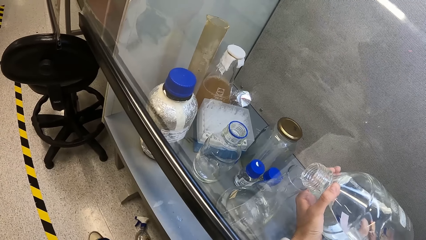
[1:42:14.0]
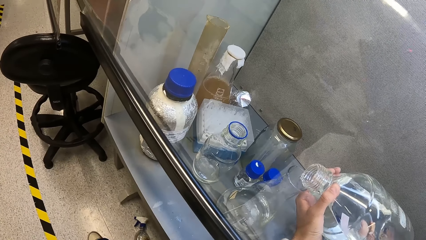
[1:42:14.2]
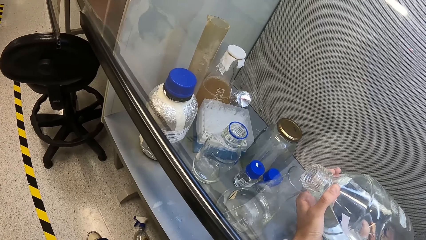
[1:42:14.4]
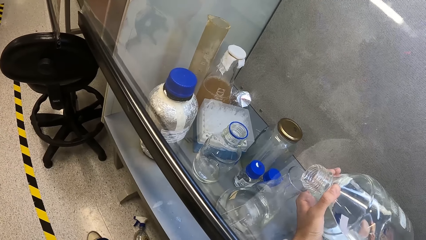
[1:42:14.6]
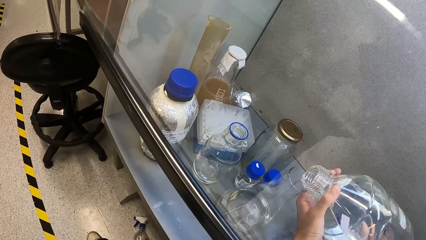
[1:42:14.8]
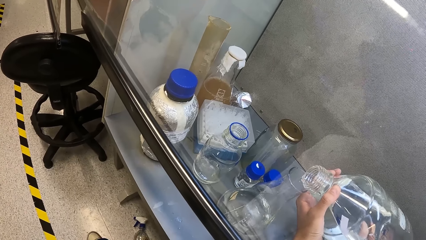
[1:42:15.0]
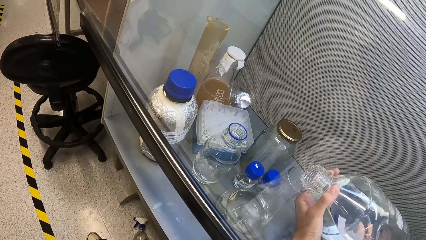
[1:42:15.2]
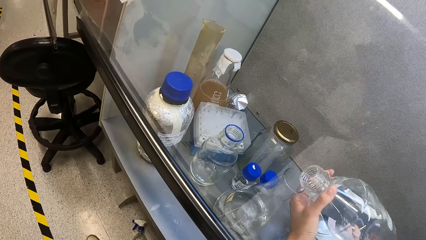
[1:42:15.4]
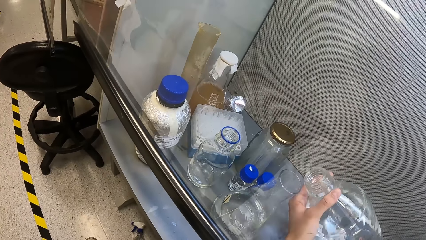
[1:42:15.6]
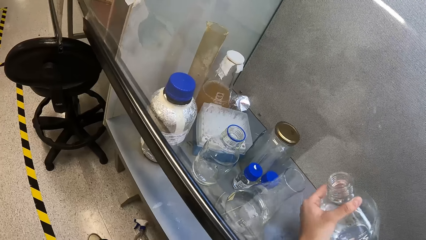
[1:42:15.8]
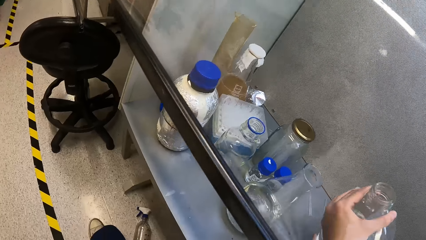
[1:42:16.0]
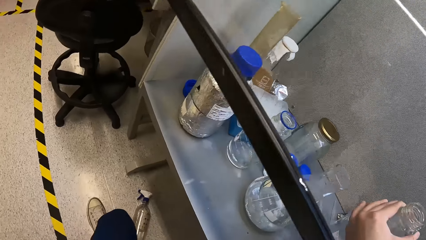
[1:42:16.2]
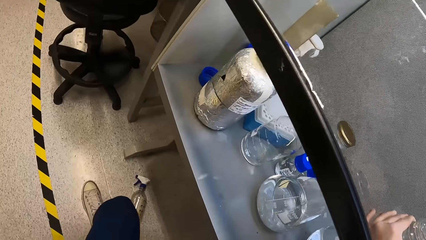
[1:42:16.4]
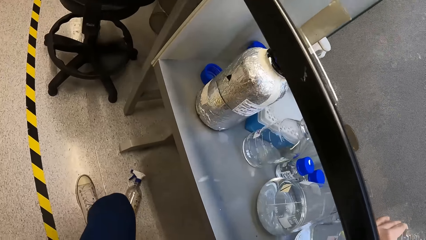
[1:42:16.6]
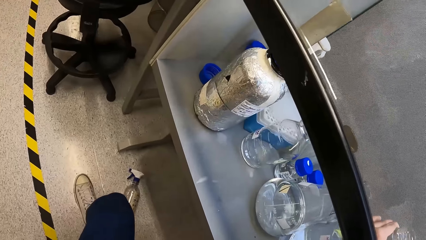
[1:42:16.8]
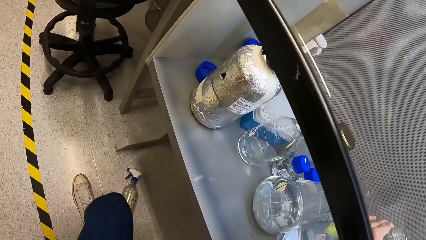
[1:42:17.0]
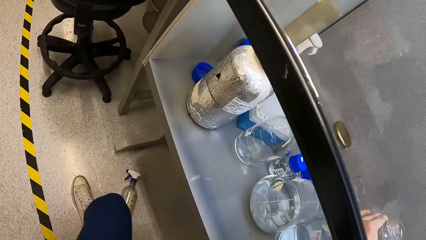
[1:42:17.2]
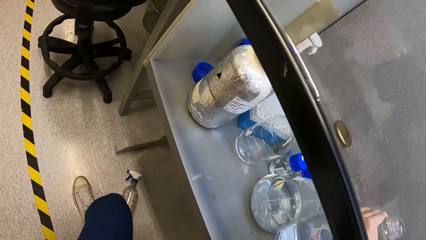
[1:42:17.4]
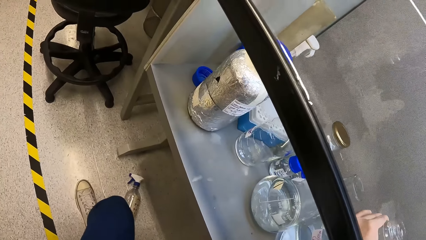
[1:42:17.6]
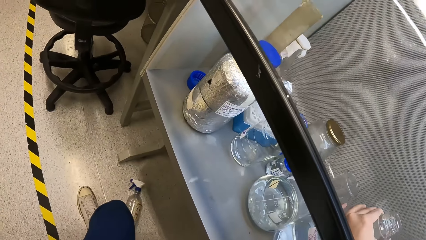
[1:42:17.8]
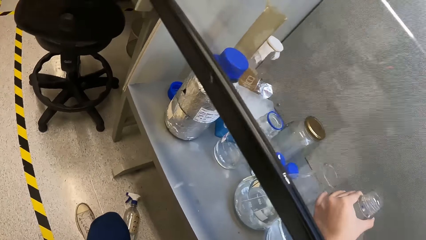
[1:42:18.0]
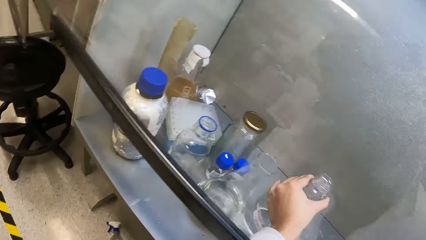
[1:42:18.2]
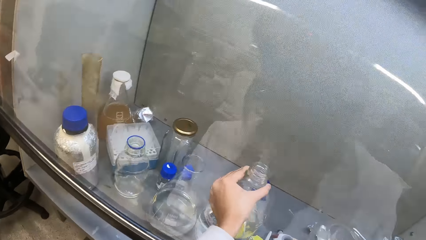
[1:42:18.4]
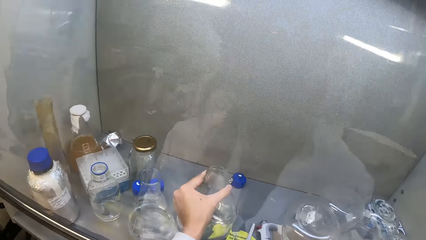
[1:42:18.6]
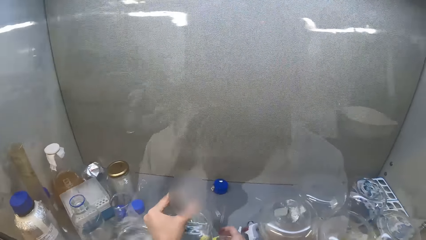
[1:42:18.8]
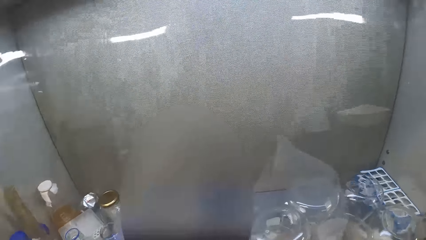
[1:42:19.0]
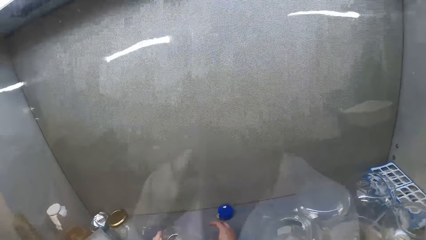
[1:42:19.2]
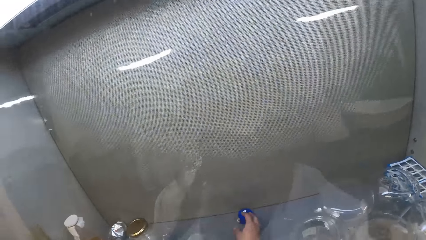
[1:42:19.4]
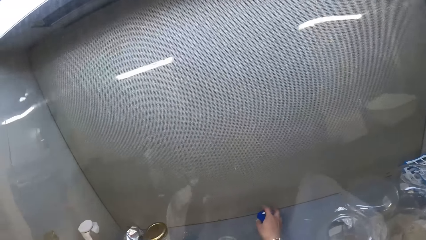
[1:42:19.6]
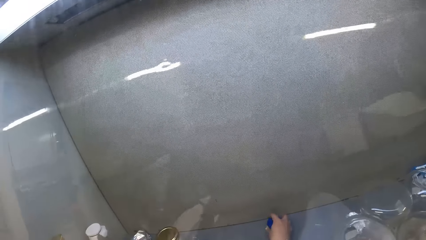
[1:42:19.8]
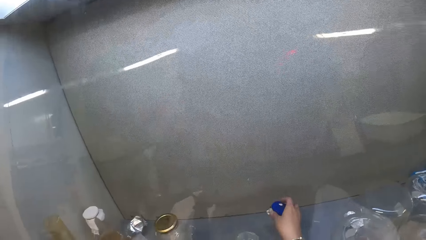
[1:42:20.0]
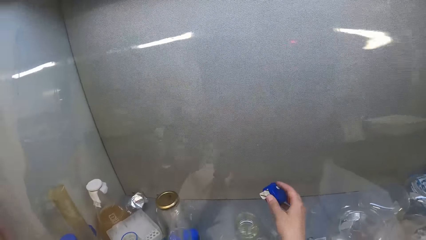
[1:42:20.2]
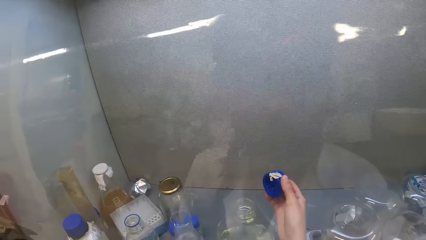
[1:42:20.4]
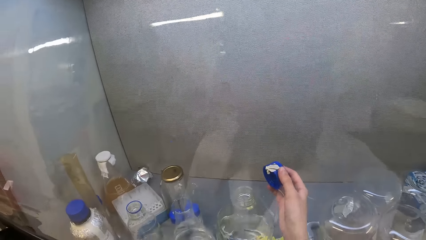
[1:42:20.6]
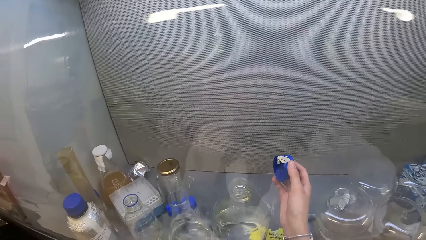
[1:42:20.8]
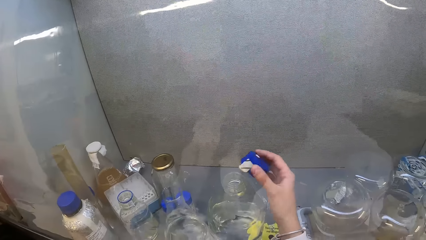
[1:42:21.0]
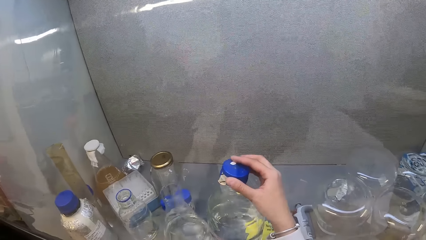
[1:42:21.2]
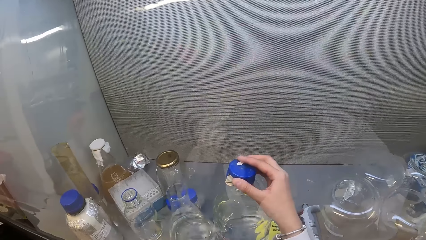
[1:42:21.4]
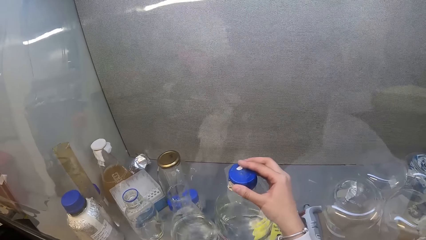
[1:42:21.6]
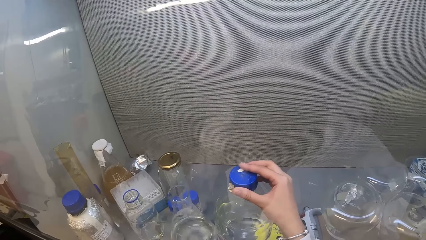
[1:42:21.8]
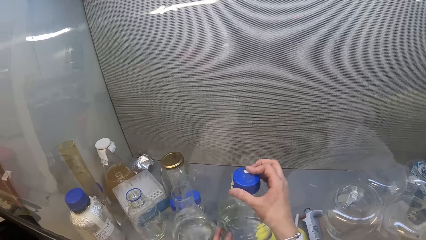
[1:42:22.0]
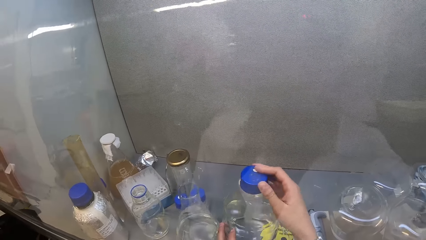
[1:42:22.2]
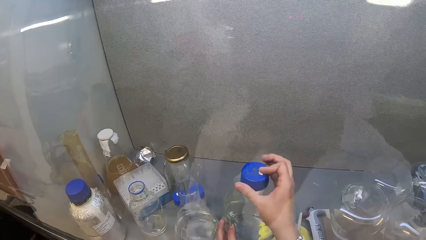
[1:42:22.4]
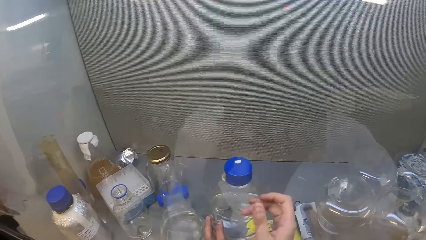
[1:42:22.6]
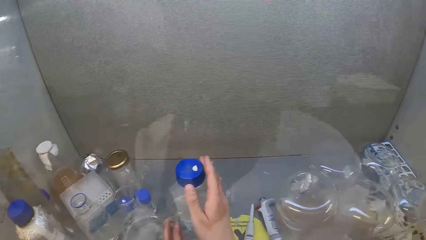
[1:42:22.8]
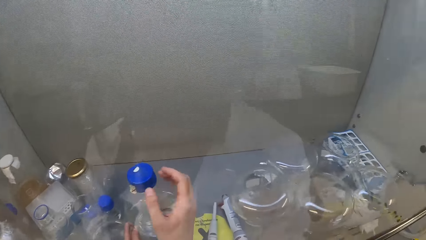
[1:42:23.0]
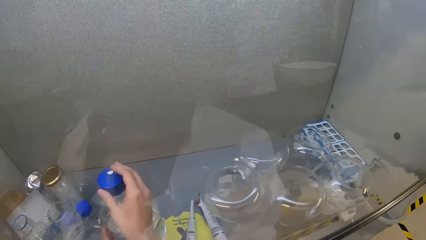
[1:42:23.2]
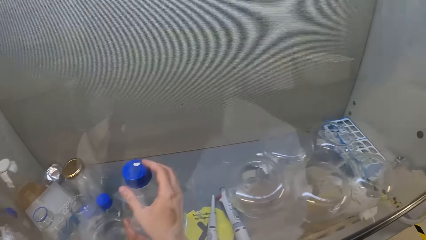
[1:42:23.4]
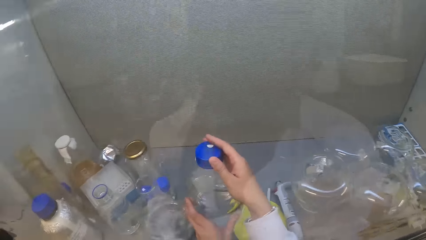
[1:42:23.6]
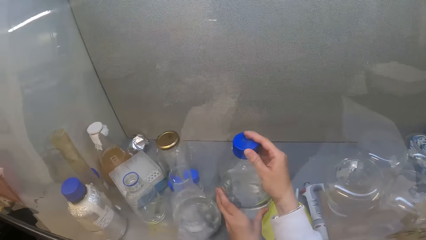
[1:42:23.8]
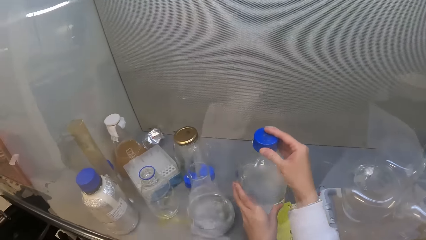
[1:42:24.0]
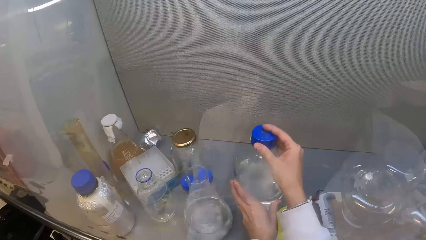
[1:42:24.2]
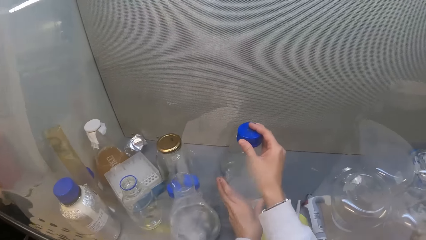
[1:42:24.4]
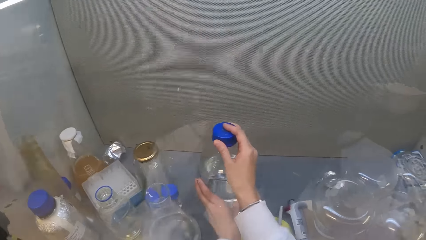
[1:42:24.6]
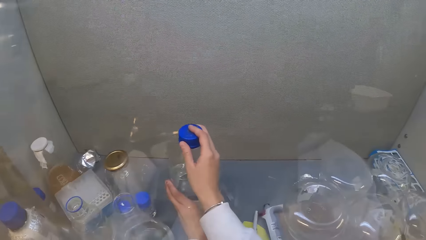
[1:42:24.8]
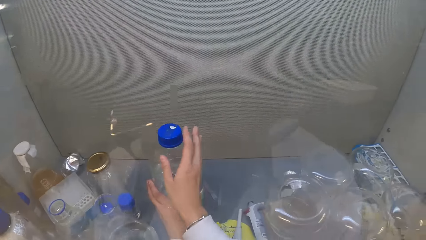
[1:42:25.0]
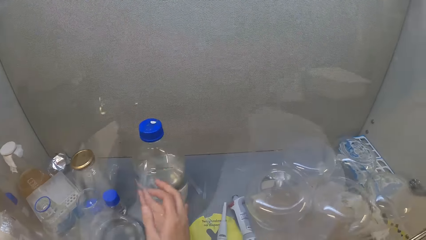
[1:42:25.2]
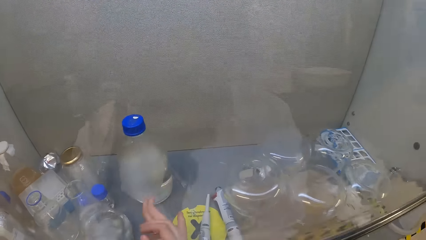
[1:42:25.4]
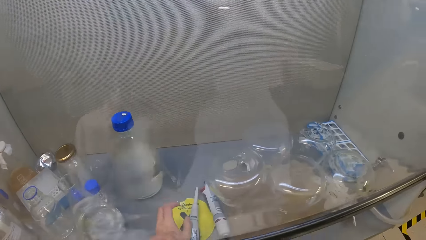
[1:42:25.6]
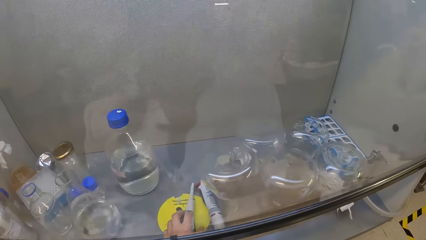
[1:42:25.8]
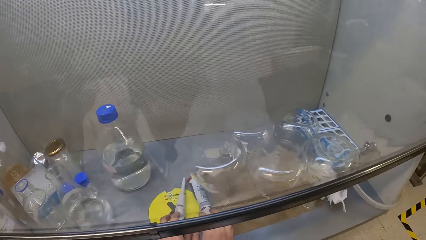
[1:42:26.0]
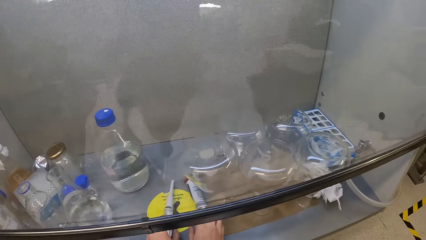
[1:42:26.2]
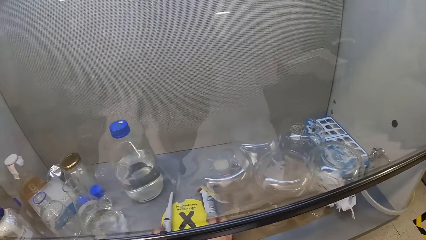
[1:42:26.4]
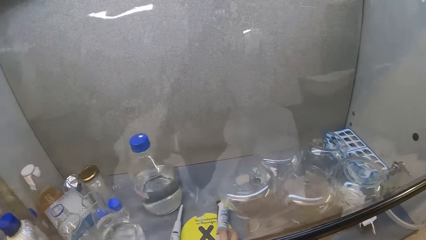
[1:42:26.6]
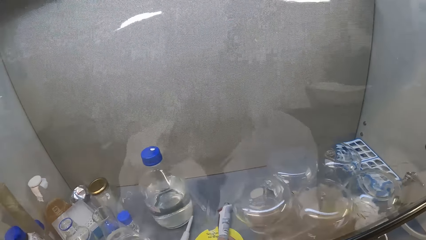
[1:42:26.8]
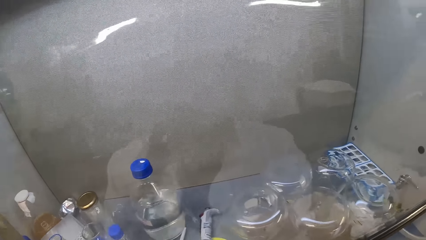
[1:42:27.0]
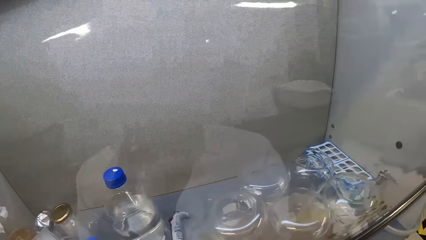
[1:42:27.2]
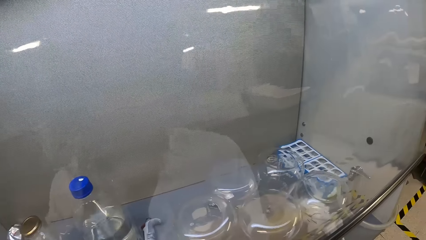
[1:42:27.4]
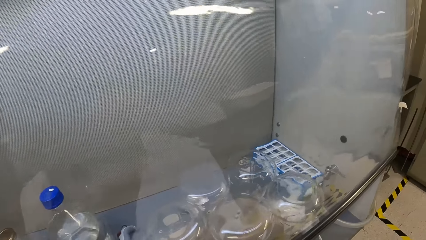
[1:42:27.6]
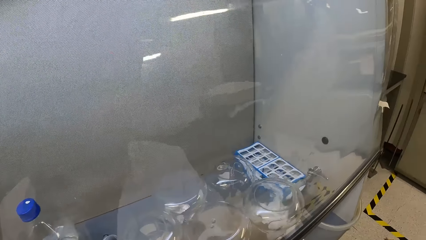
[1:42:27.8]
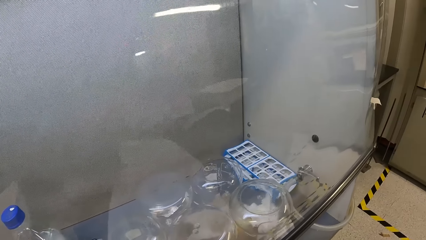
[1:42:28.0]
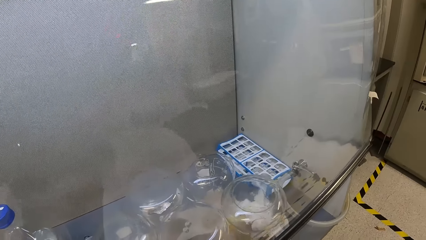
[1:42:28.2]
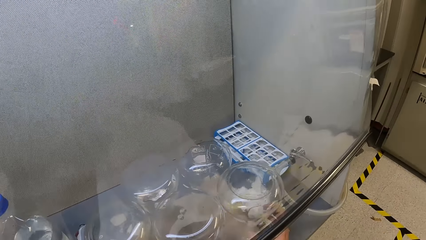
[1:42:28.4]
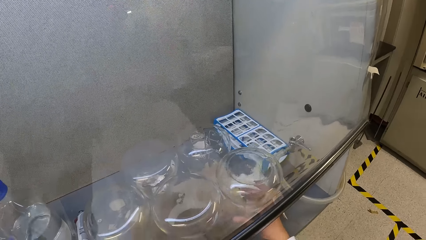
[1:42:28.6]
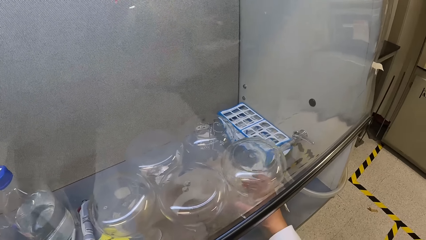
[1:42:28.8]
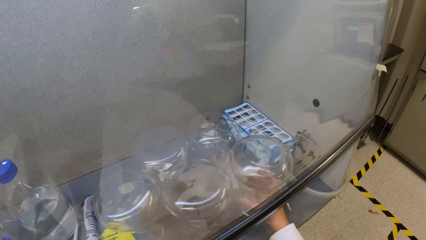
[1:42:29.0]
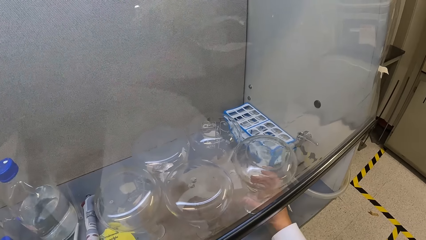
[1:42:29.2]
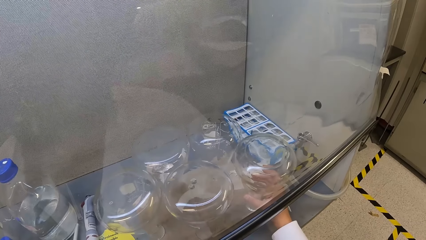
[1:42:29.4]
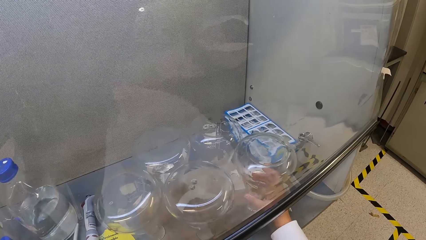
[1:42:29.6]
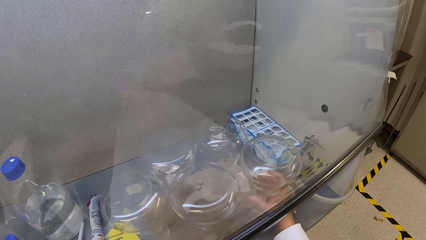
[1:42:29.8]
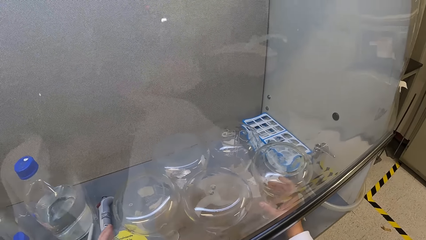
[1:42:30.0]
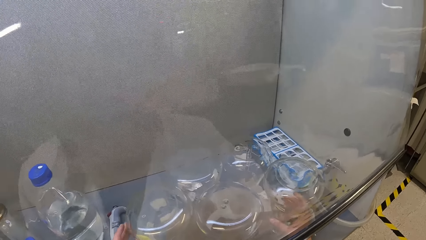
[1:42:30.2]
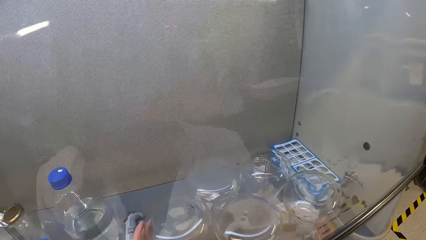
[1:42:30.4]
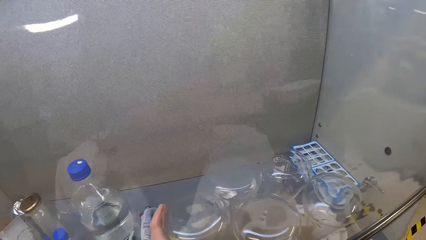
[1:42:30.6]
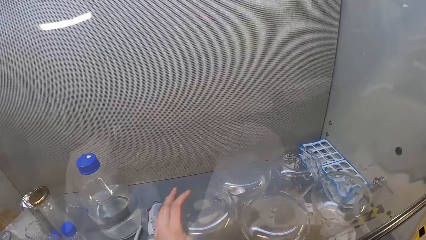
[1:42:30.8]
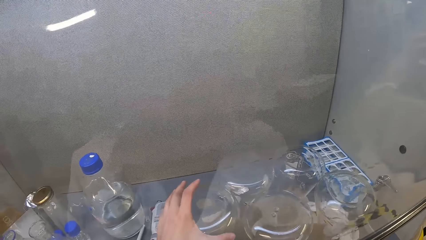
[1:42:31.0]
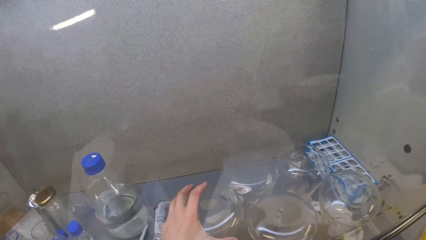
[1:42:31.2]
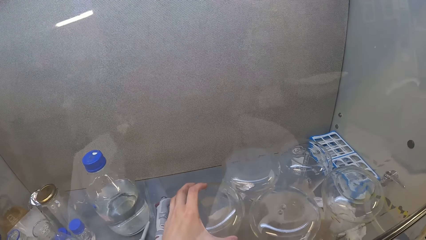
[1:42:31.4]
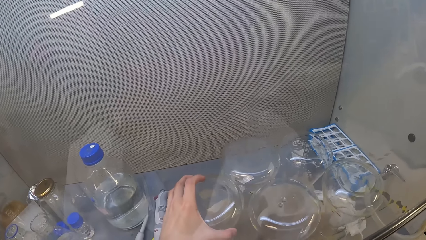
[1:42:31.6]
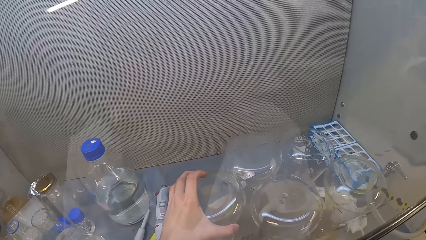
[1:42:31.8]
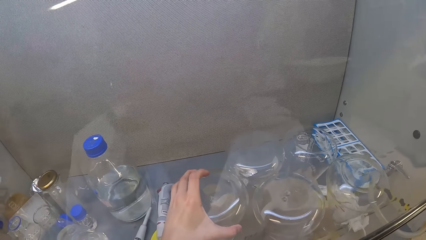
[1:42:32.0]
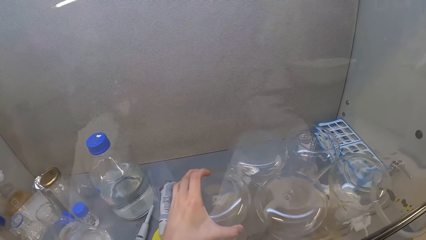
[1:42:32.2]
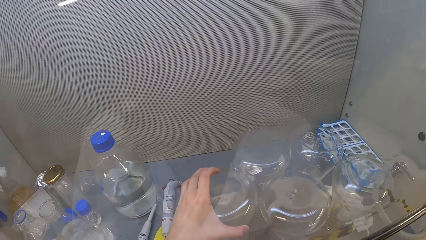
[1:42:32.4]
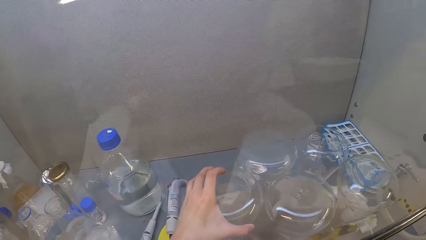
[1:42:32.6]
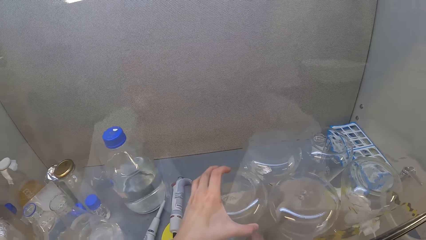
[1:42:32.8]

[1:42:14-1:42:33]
The camera wearer places the bottle on the table. They look around. They pick up the bottle lid. They hold the lid. They cover the bottle. They drag the bottle on the table. They hold the dropper. They drag the droppers on the table. They look around. They touch the beaker. They hold the Erlenmeyer flask. They drag the Erlenmeyer flask on the table. They hold the Erlenmeyer flask. They touch the beaker.
